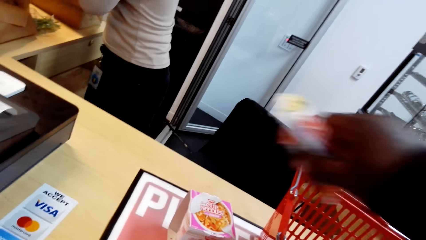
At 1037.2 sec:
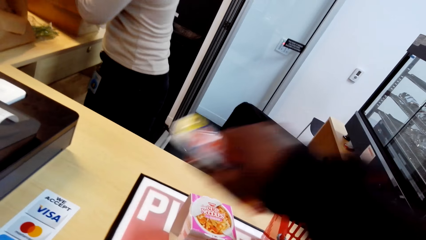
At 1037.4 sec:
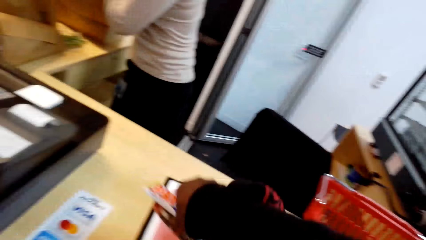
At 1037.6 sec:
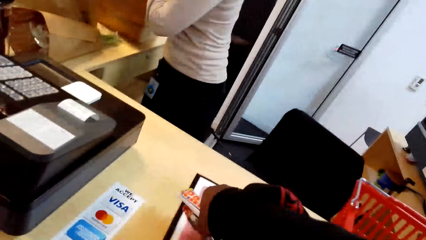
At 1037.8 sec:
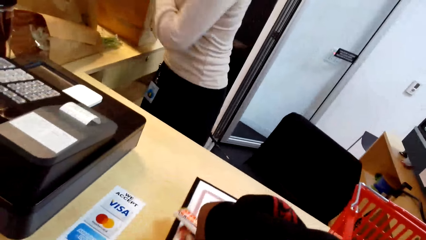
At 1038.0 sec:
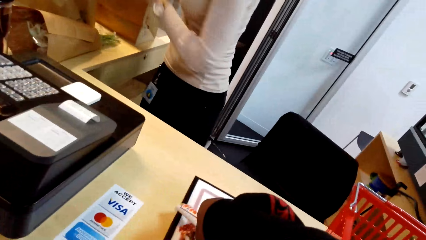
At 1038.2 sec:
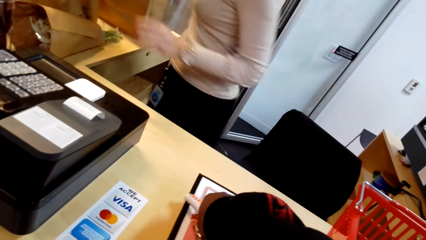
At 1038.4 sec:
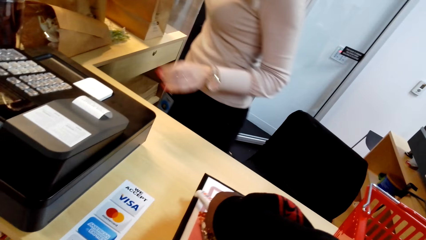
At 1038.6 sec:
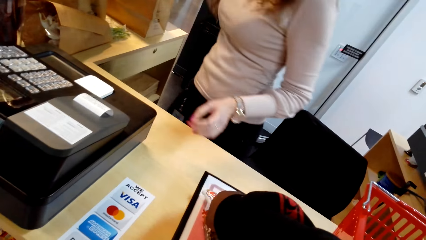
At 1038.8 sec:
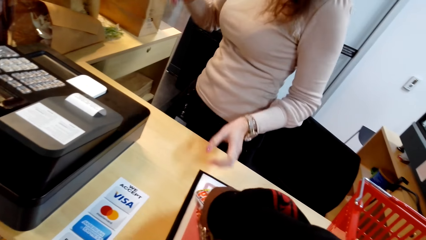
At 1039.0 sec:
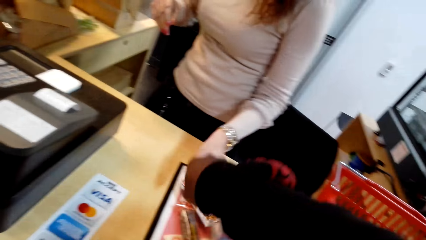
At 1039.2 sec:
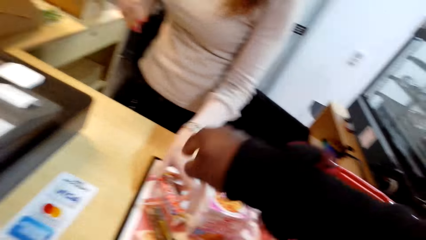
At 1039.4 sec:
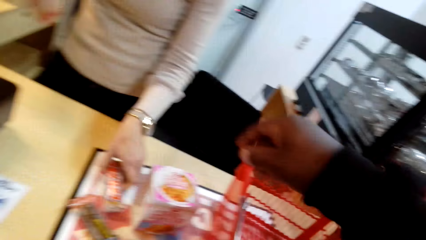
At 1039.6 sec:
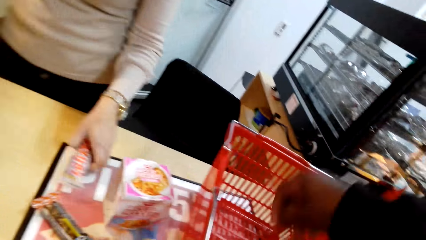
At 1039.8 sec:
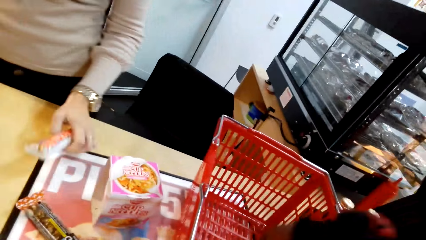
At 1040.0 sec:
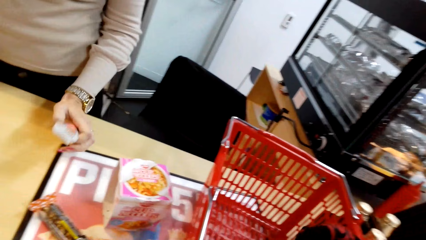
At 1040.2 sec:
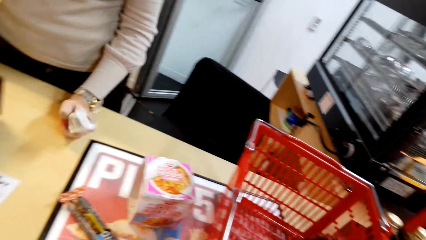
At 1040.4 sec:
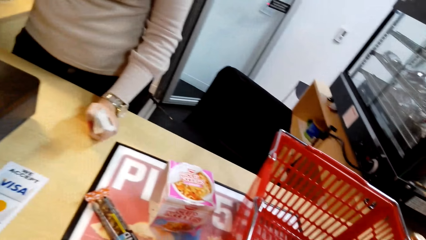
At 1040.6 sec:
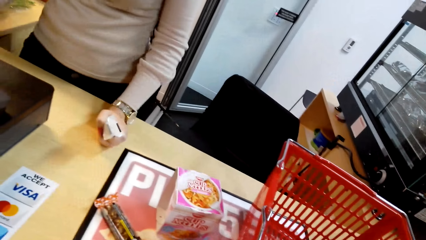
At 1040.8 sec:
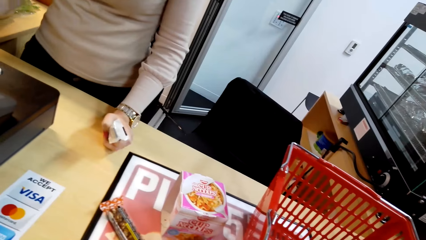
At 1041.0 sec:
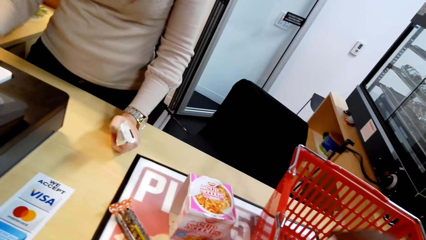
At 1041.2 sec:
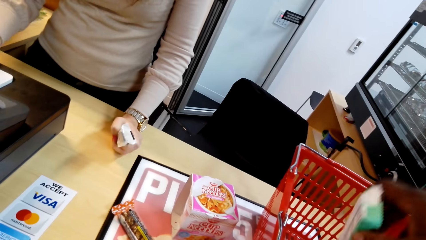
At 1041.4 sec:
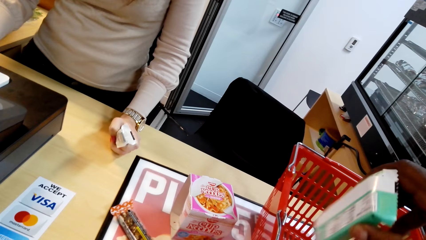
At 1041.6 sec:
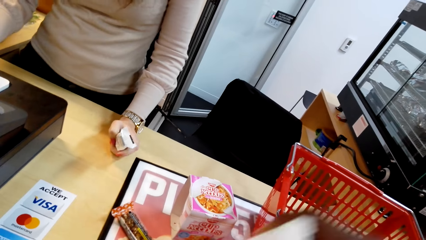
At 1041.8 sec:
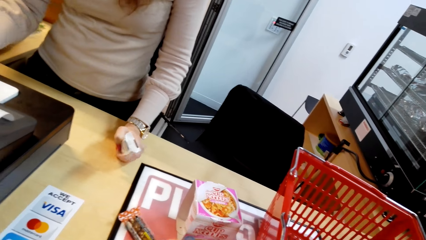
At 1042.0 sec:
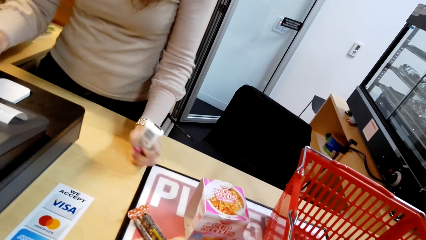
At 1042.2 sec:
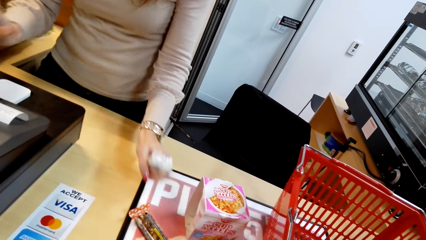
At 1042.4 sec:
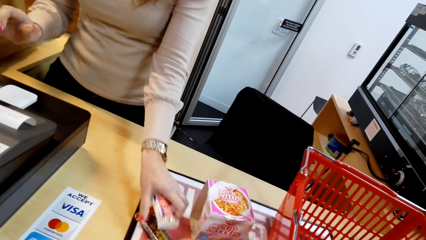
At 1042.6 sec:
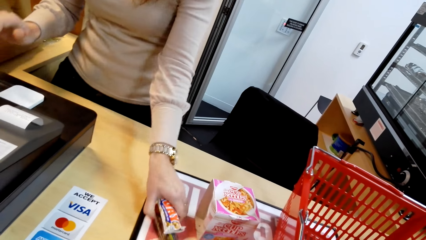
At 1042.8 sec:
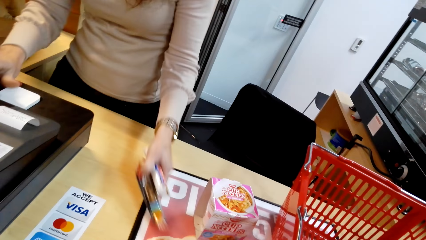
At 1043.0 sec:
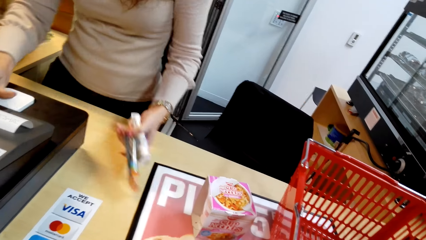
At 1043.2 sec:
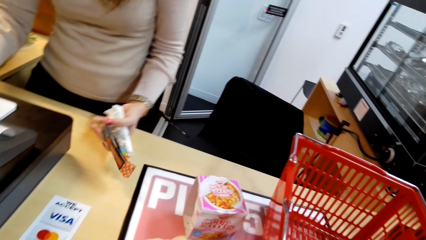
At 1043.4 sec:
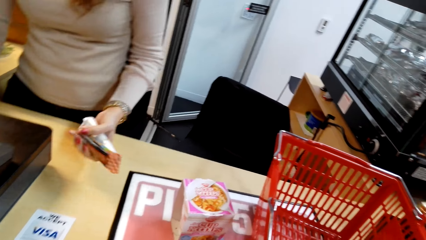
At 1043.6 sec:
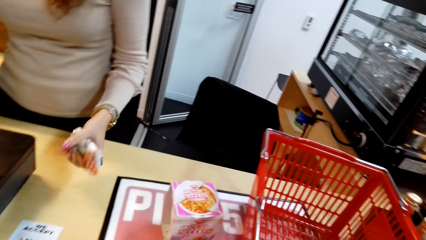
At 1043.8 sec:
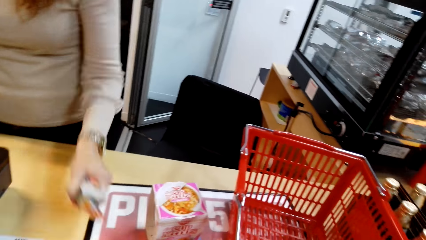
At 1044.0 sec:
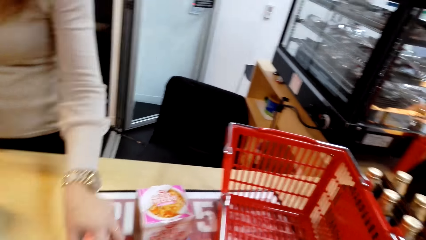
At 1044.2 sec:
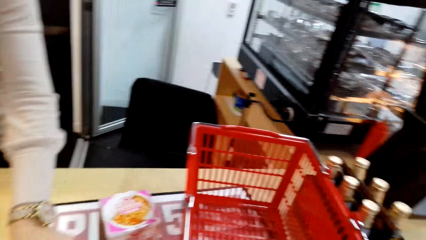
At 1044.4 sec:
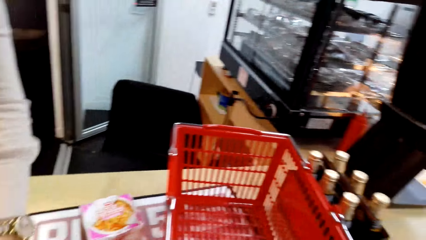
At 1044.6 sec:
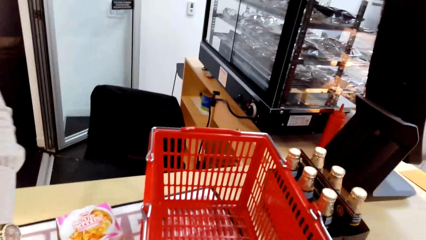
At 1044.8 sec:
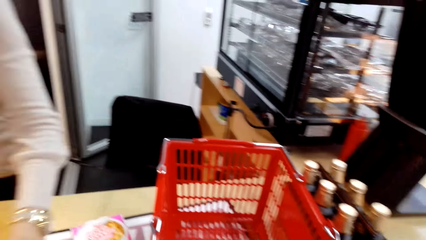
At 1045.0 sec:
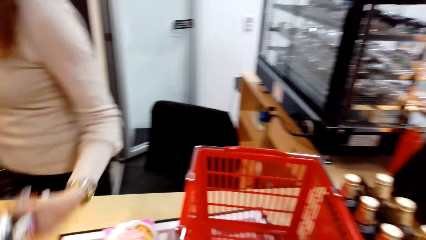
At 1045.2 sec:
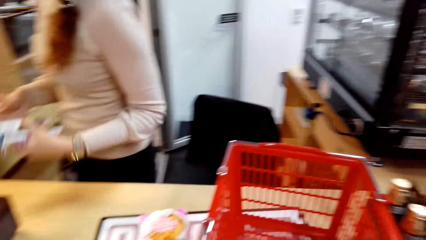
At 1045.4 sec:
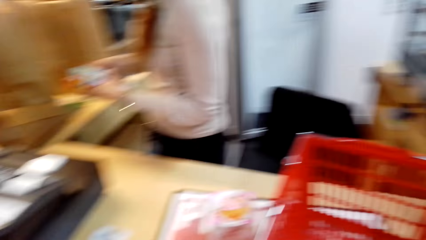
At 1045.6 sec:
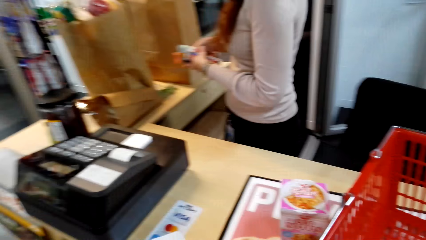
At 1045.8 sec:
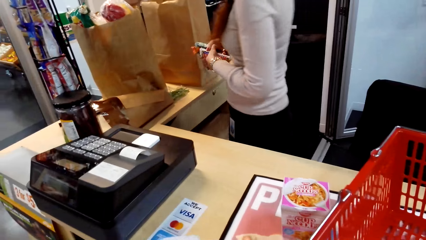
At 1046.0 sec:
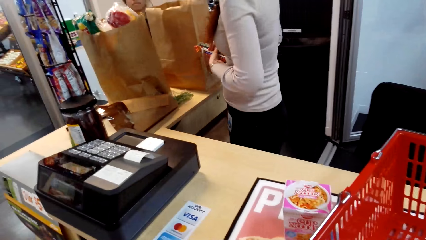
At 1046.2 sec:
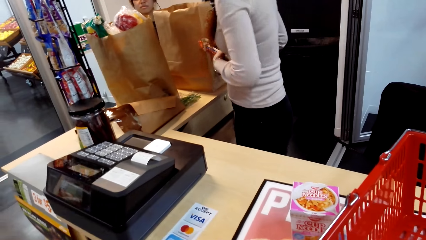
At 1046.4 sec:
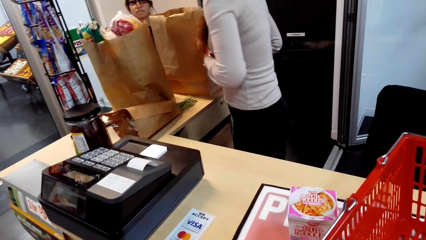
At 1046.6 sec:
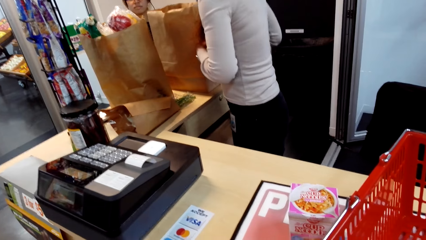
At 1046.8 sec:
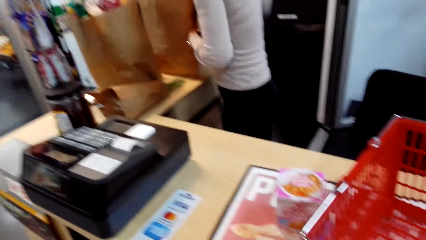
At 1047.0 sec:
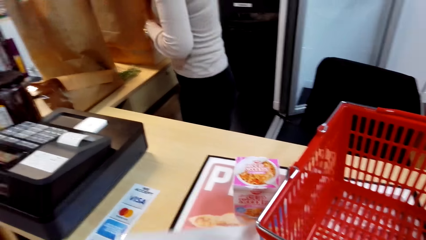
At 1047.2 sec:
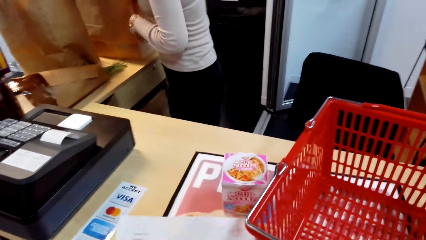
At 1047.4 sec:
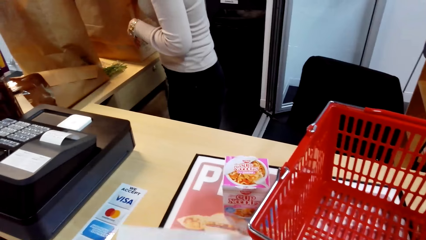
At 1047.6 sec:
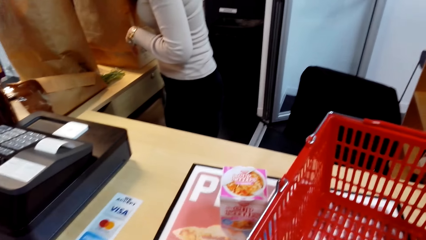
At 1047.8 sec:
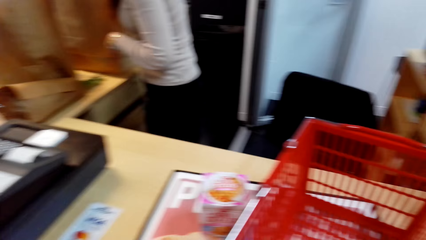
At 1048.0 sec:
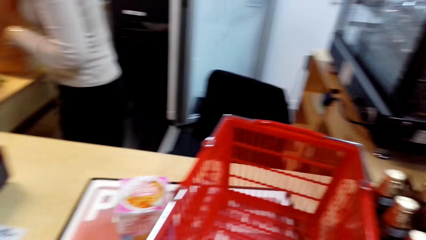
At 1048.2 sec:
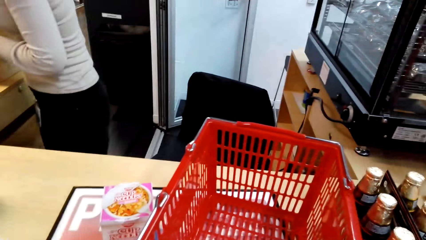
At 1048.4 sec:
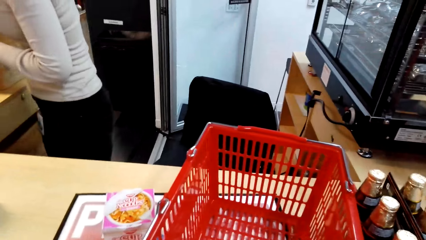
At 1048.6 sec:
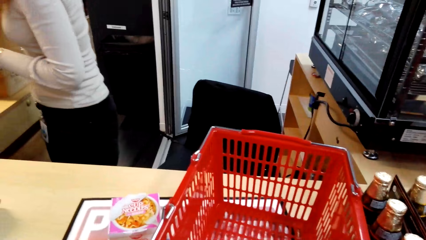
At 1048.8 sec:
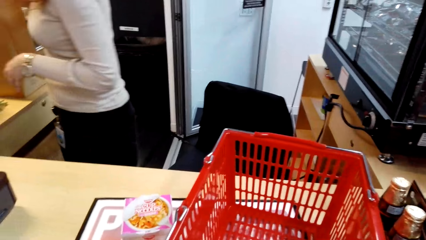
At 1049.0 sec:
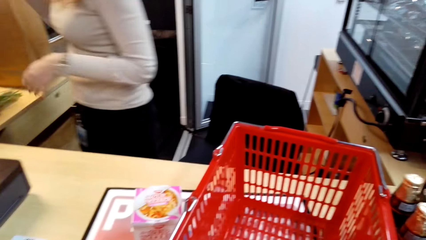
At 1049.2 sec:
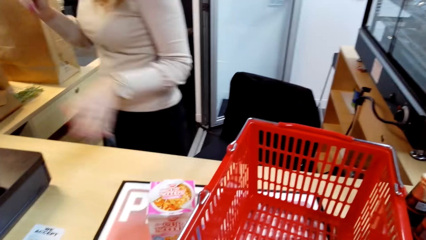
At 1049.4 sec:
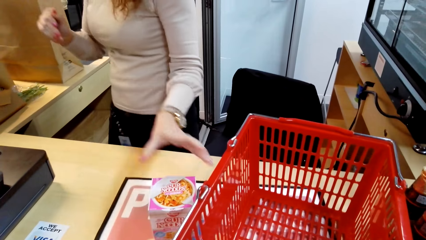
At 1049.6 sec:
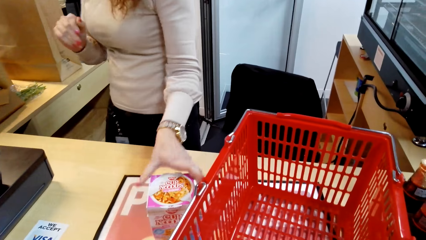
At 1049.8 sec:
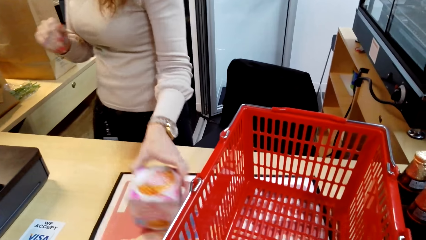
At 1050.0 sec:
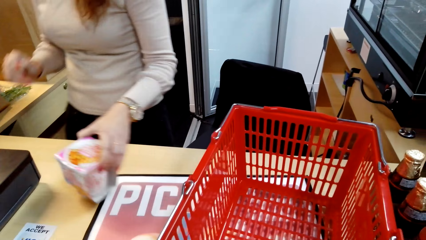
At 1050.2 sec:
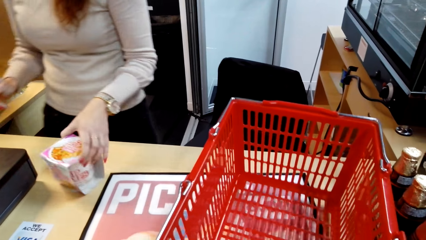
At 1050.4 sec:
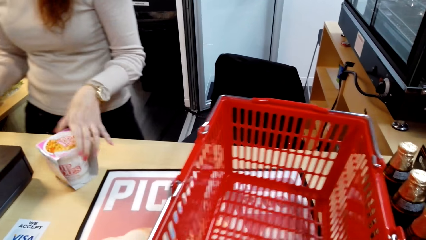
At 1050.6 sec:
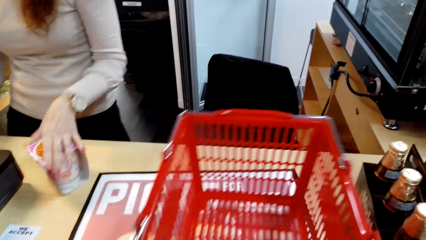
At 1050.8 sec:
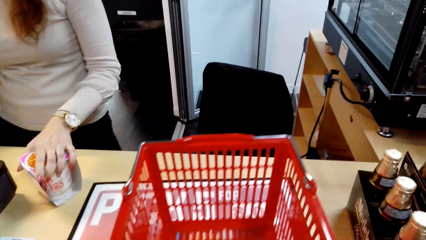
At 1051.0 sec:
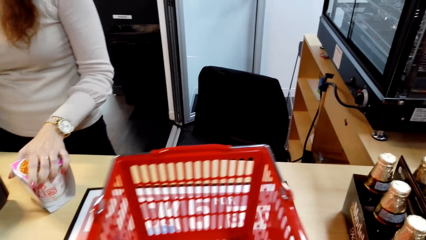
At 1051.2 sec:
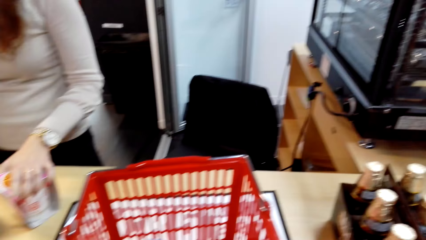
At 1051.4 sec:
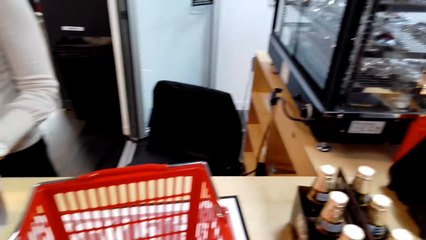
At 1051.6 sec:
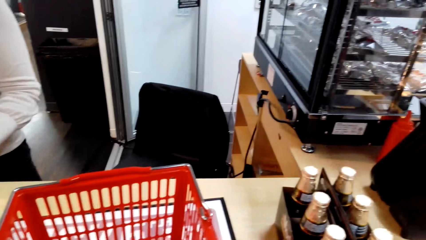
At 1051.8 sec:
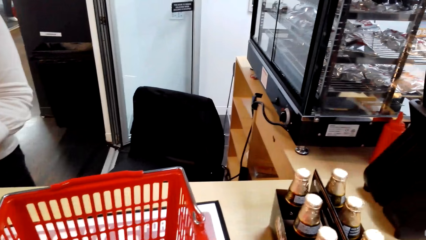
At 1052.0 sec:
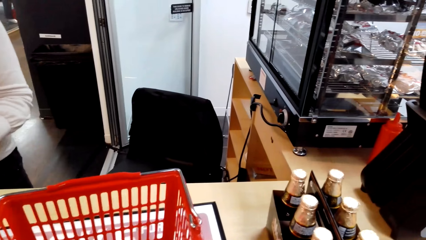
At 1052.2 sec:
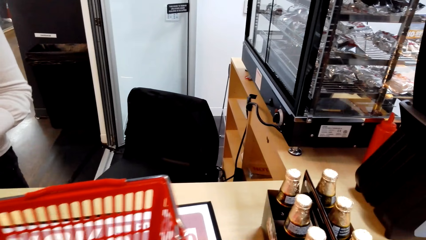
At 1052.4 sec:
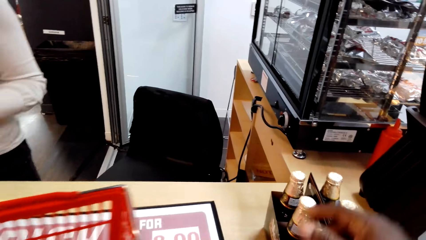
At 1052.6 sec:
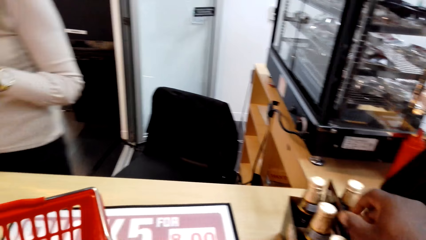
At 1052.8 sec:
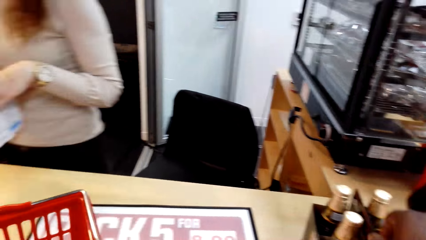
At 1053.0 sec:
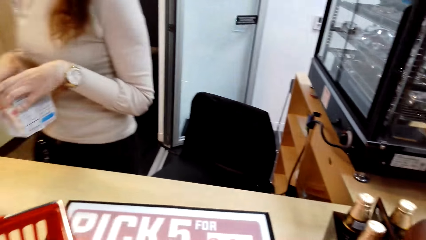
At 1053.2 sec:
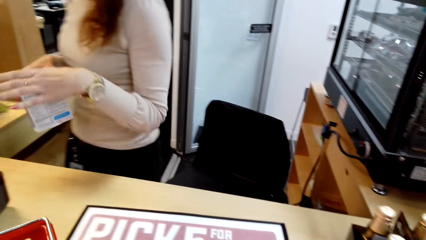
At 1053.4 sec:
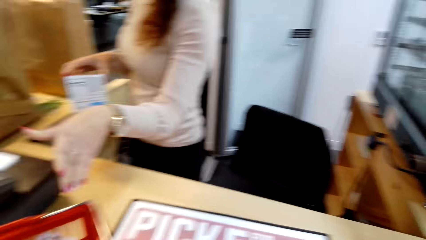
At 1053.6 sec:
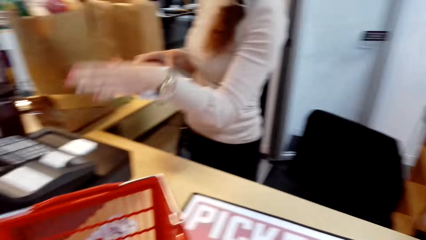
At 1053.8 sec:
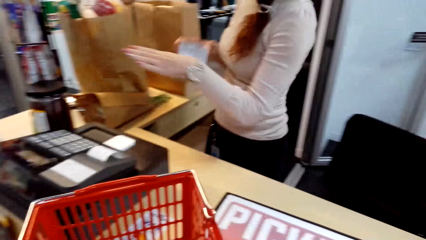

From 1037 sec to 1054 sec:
The camera wearer places items on the table. A person collects the items from the table. The person picks the snacks from the counter and places the items on the packaging bag. The camera wearer puts the snacks on the bag. The person picks a packet of noodles. The camera wearer picks the shopping basket from the table. The person operates a cash register machine.
